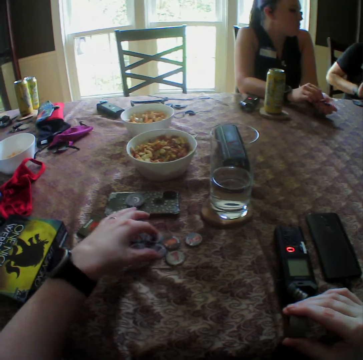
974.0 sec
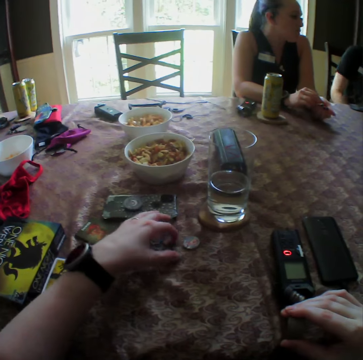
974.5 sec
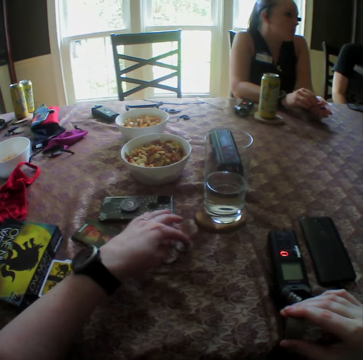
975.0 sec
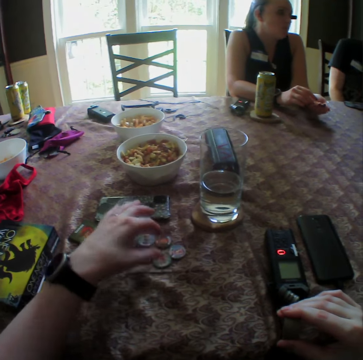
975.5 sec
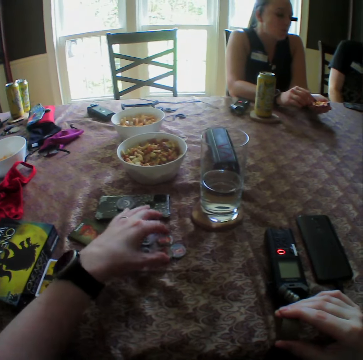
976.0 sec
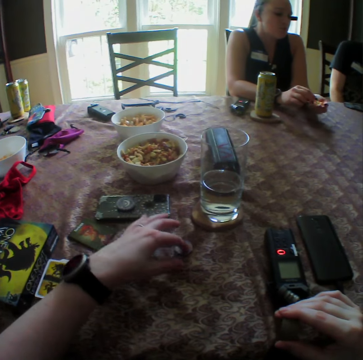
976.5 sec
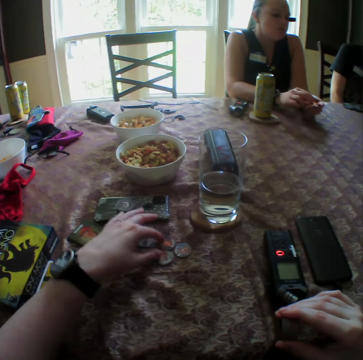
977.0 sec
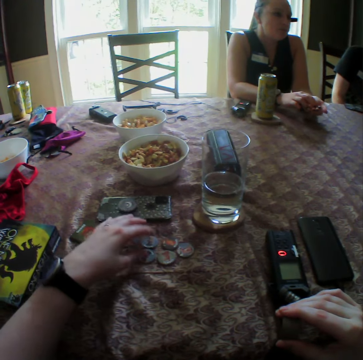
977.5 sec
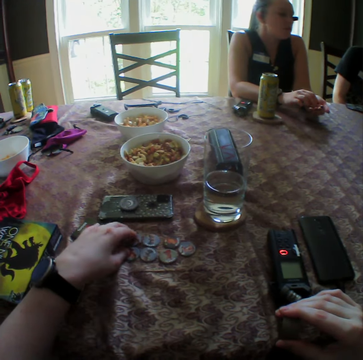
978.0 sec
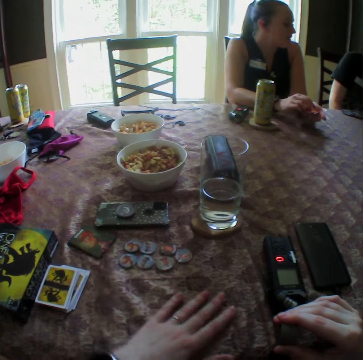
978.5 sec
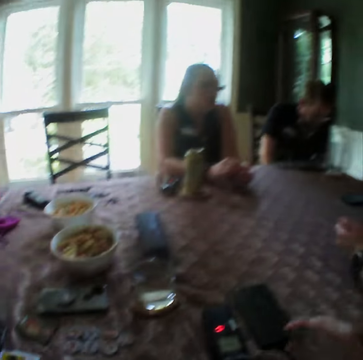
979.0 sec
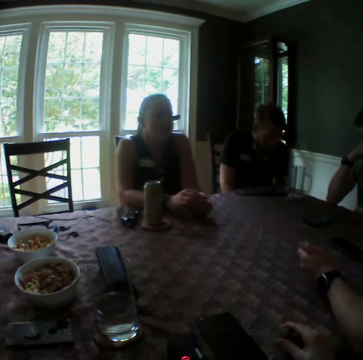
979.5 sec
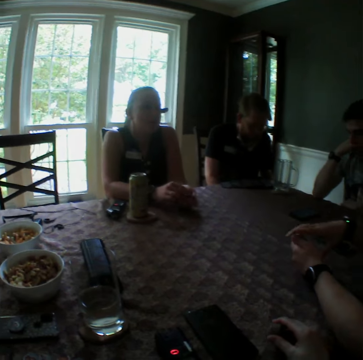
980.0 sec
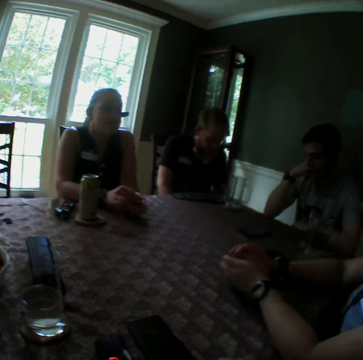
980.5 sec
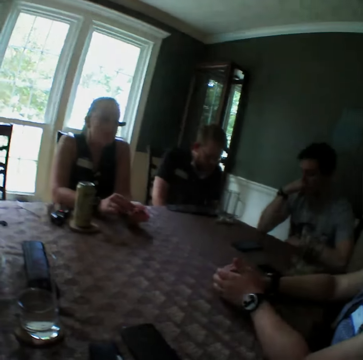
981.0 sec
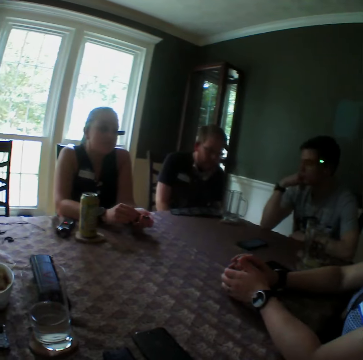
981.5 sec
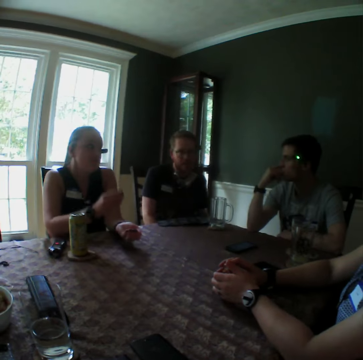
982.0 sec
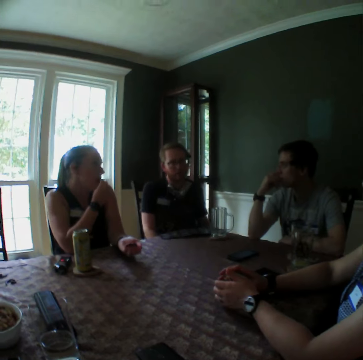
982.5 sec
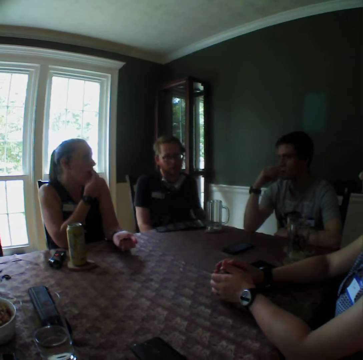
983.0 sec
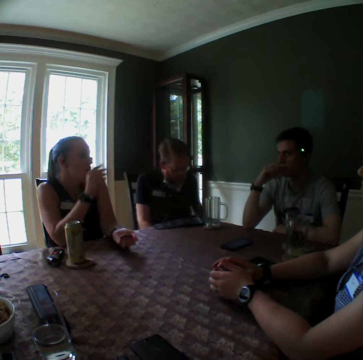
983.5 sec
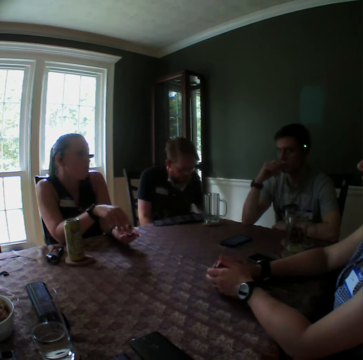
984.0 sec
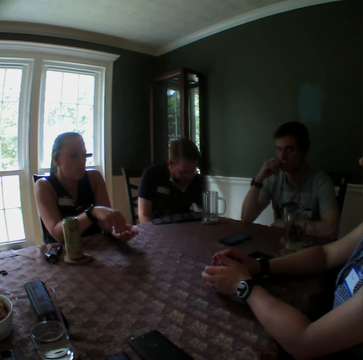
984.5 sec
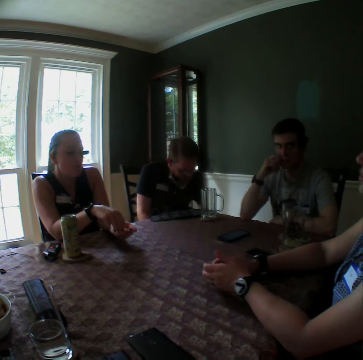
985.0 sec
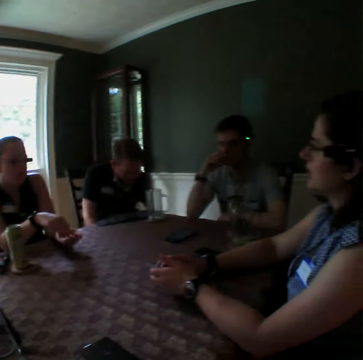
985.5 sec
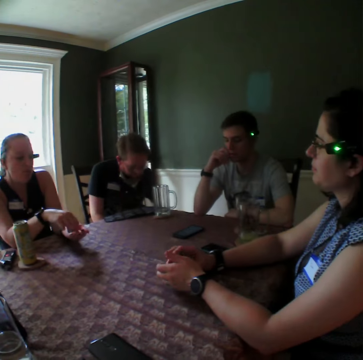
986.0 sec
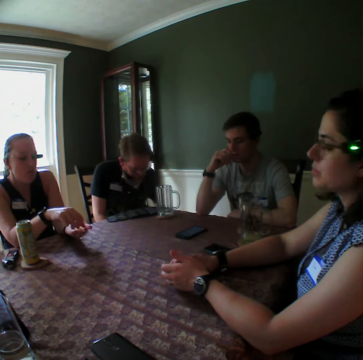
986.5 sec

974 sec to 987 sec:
The camera wearer looks around. The woman puts the cookies in her right hand into her mouth.

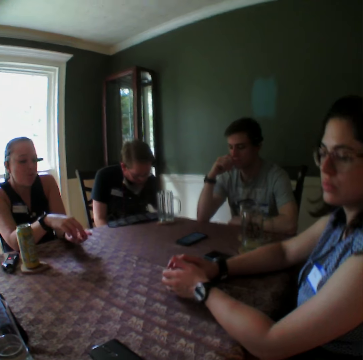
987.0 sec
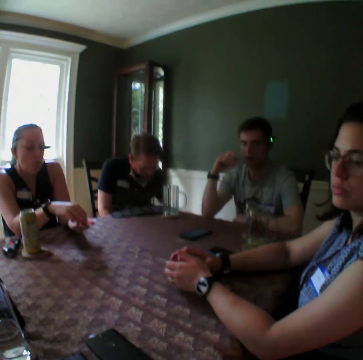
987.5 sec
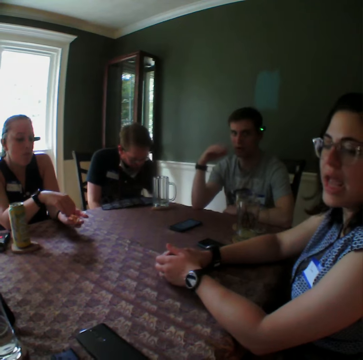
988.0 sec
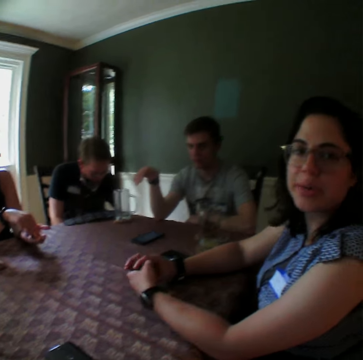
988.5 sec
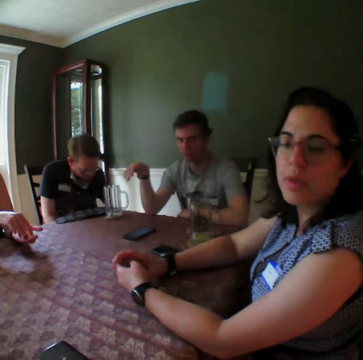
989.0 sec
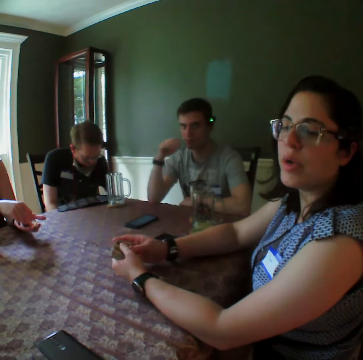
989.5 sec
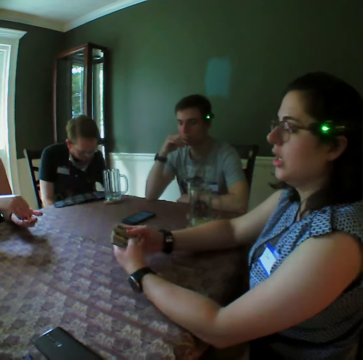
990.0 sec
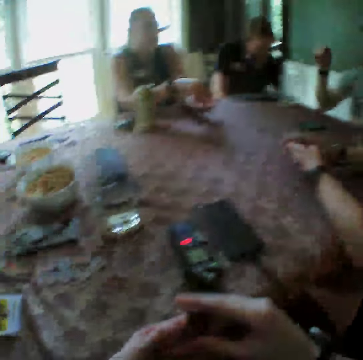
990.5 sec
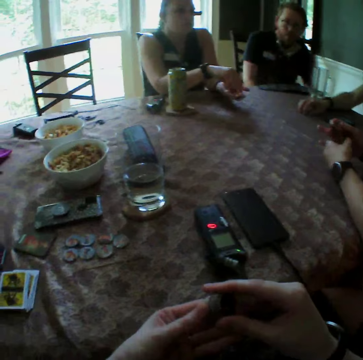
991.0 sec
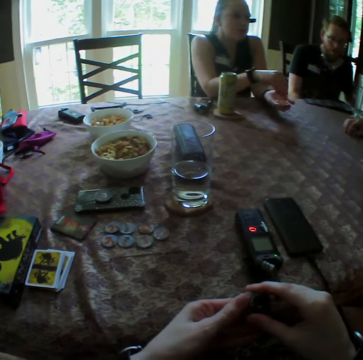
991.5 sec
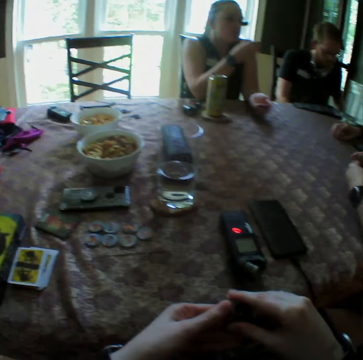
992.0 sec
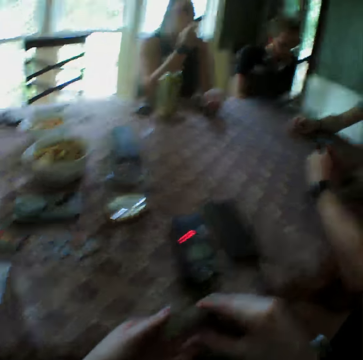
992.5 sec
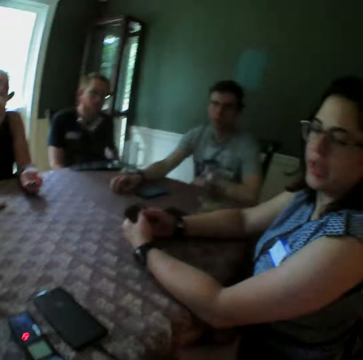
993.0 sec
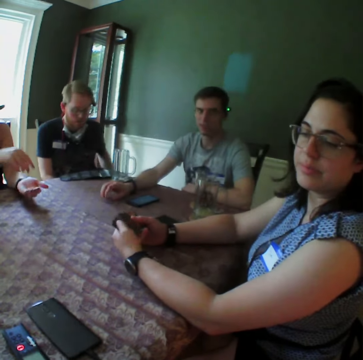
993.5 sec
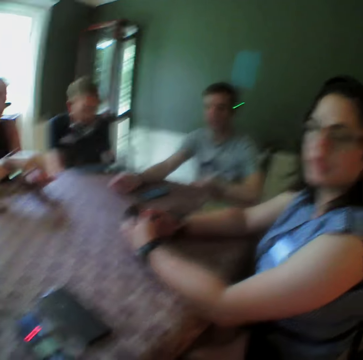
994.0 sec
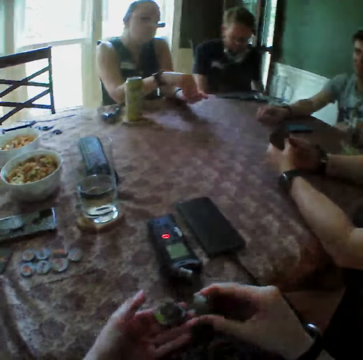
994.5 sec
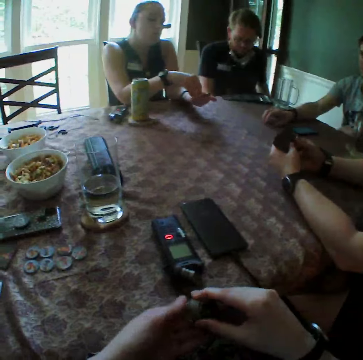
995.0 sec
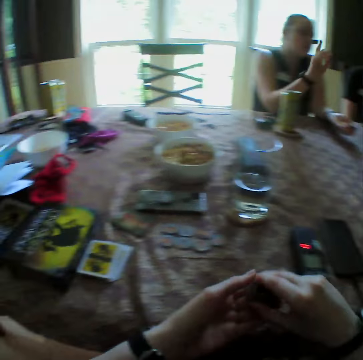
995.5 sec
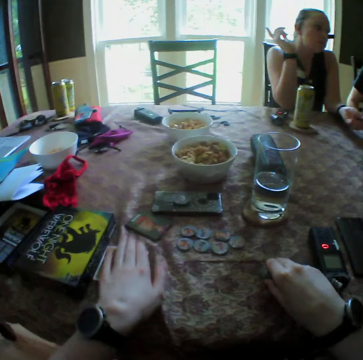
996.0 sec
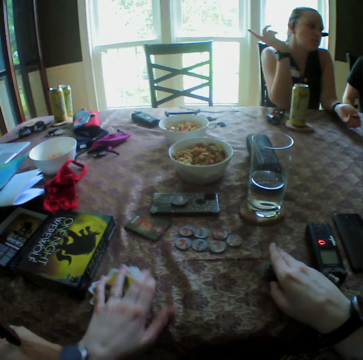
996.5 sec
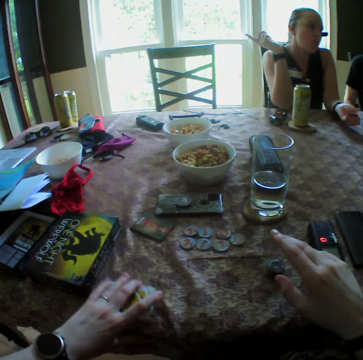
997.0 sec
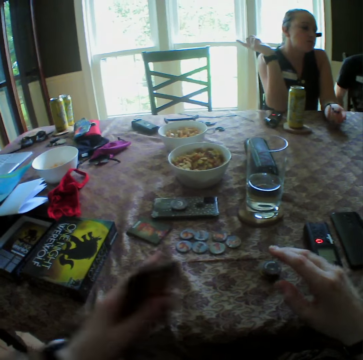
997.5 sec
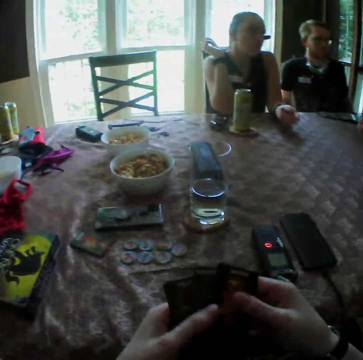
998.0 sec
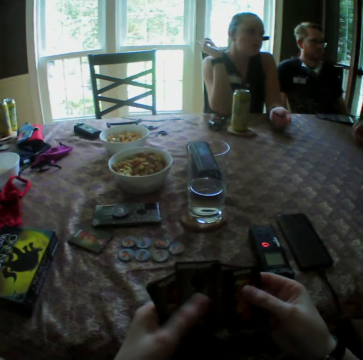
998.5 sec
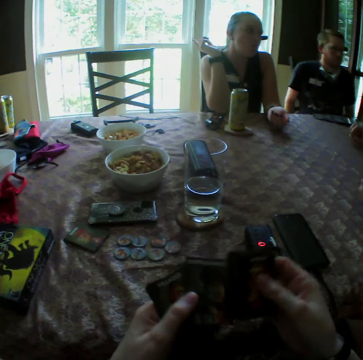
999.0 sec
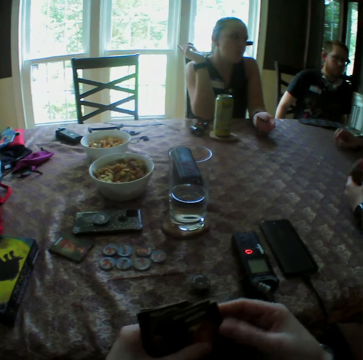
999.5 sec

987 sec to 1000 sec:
The woman takes the cookies from her left hand with her right hand. The camera wearer touches something. The woman puts the cookies in her right hand into her mouth. The camera wearer drops the chips in his right hand on the table and picks up the cards from the table with his left hand. He adjusts the cards in his hands.

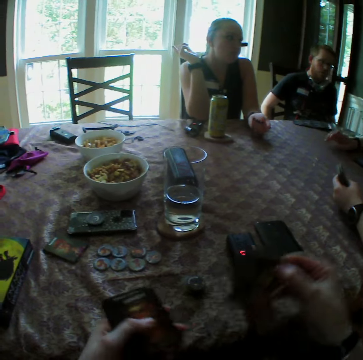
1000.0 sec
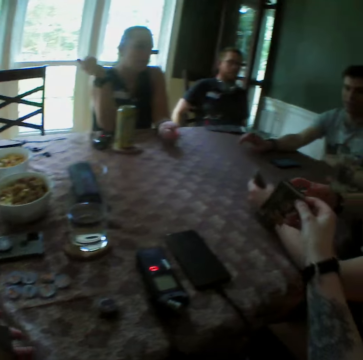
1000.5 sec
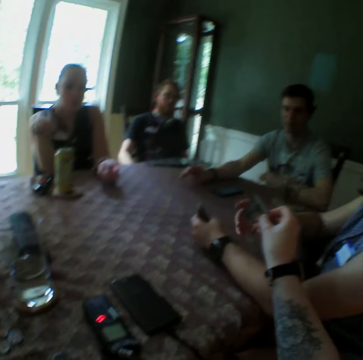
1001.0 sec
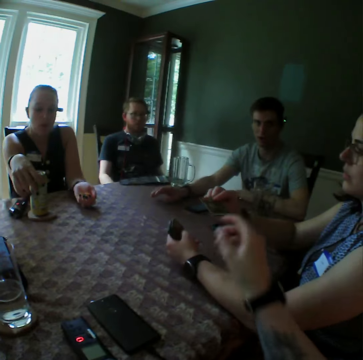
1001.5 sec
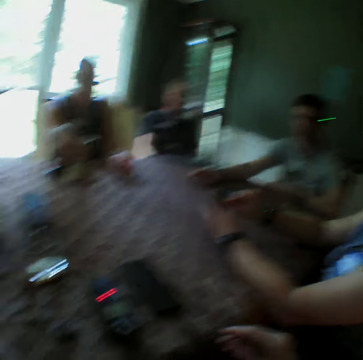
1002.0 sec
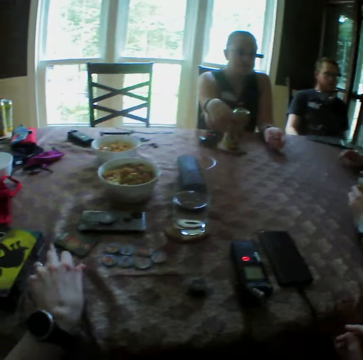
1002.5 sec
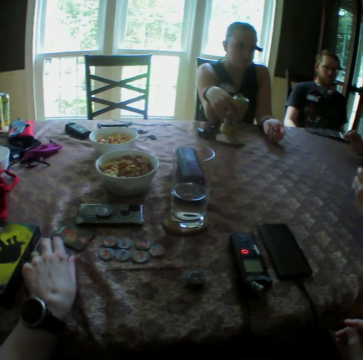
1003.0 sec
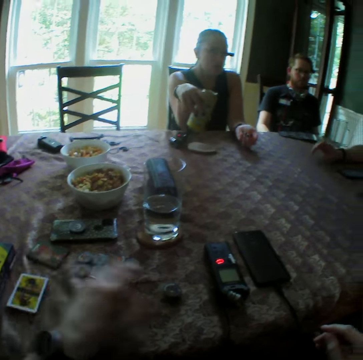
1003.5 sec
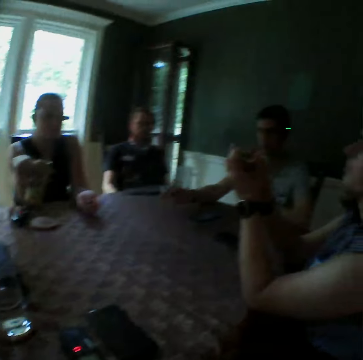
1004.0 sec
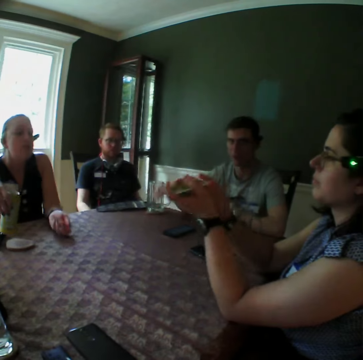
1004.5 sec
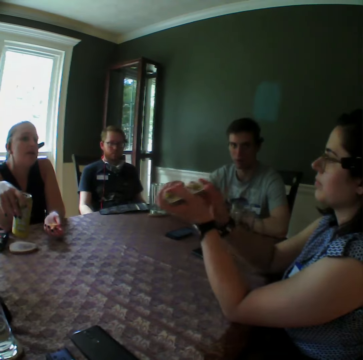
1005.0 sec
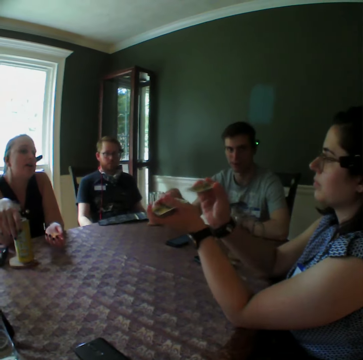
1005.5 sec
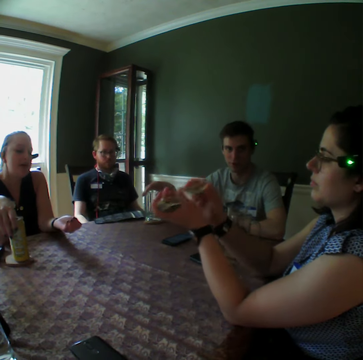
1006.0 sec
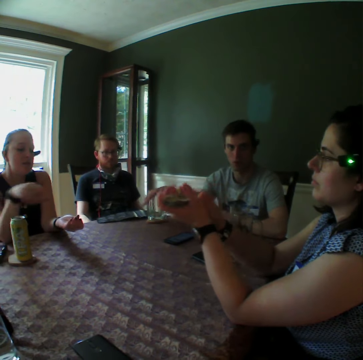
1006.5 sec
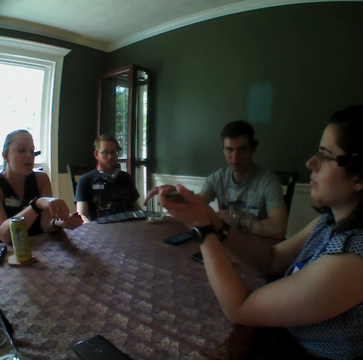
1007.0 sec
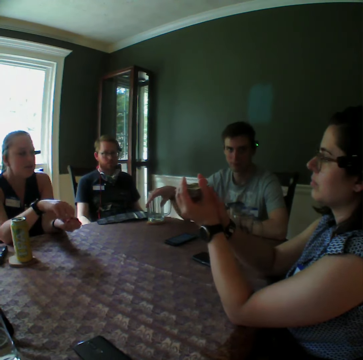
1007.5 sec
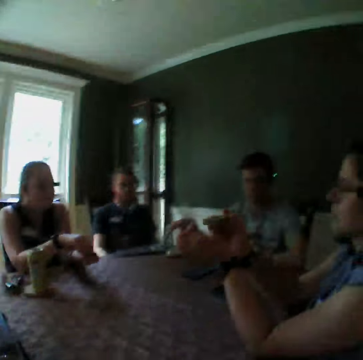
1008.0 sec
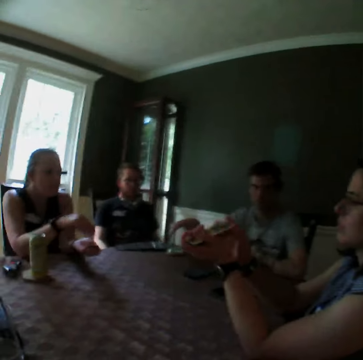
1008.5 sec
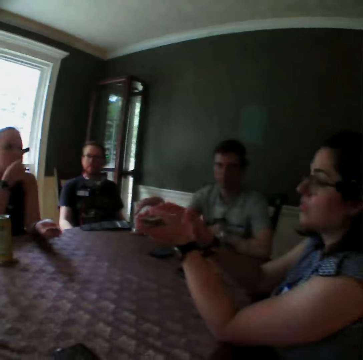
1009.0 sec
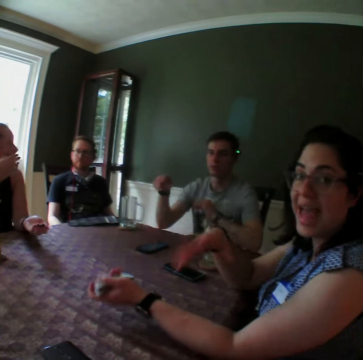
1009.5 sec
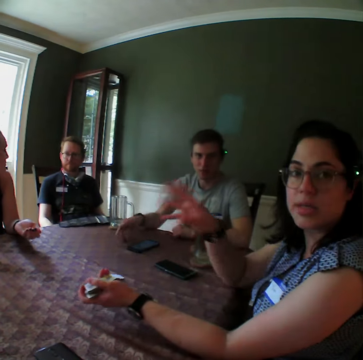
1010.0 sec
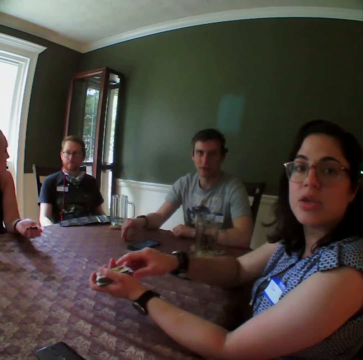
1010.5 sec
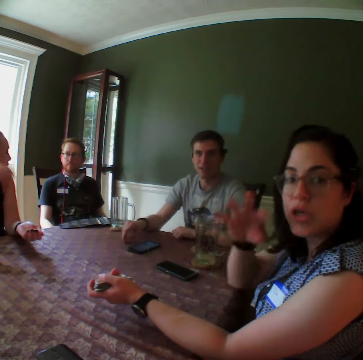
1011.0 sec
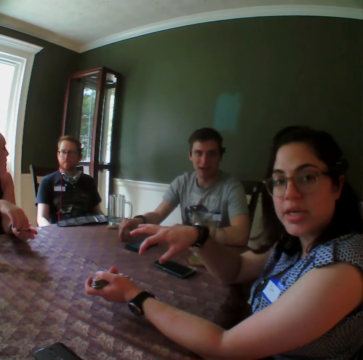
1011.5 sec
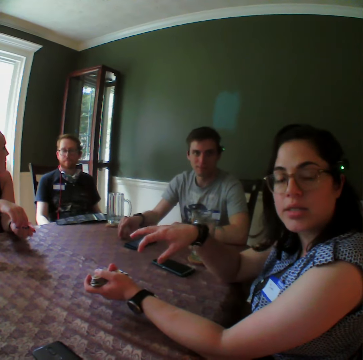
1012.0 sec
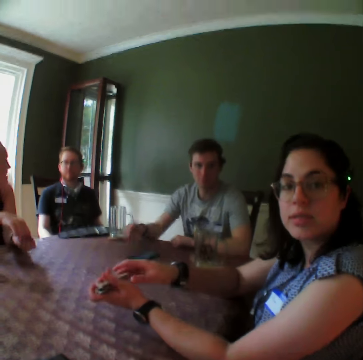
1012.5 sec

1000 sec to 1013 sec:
The camera wearer passes a card in his right hand to a woman. Another woman picks up the can from the table with her right hand. The camera wearer drops the cards in his left hand on the table. The first woman shuffles the cards in her hands. The other woman drops the can on the table with her right hand. She takes the cookies from her left hand with her right hand and puts the cookies in her right hand into her mouth. The camera wearer looks around.
